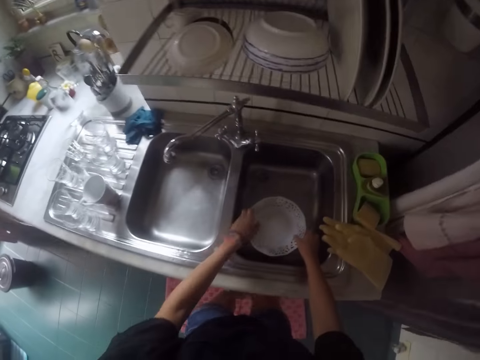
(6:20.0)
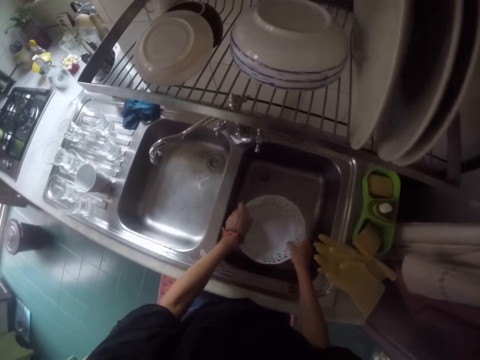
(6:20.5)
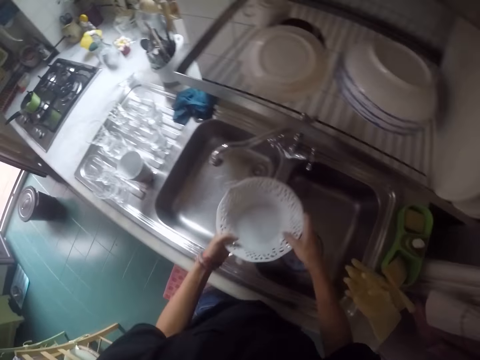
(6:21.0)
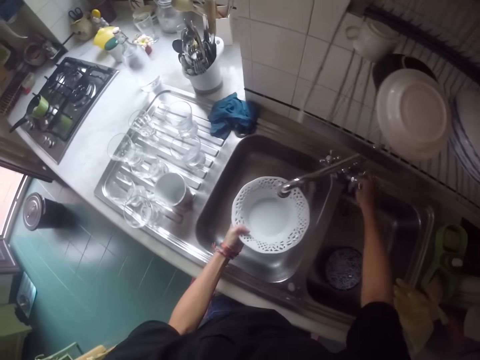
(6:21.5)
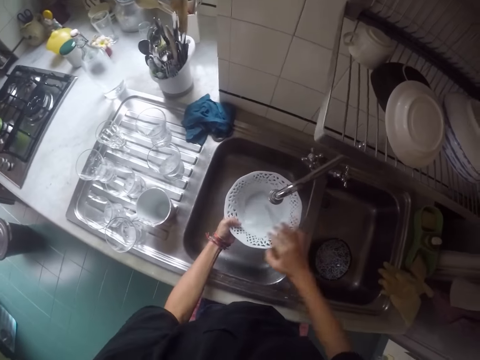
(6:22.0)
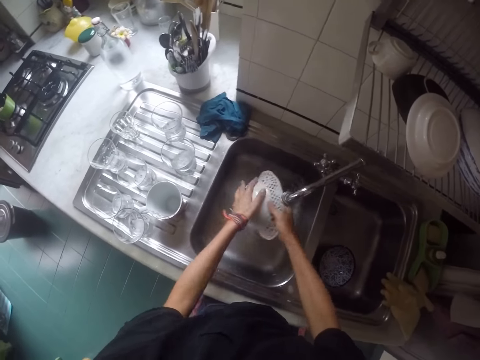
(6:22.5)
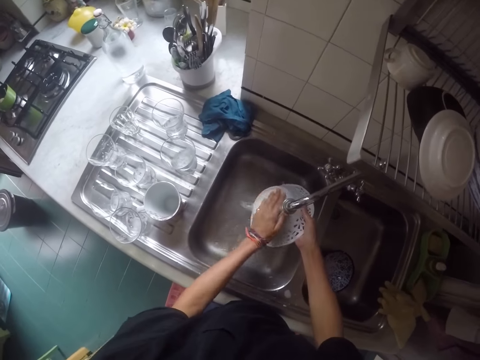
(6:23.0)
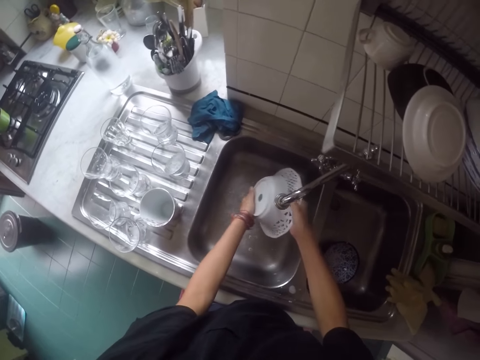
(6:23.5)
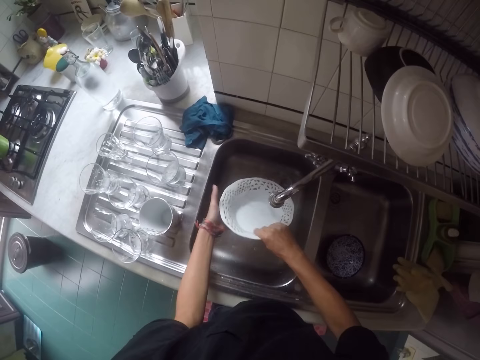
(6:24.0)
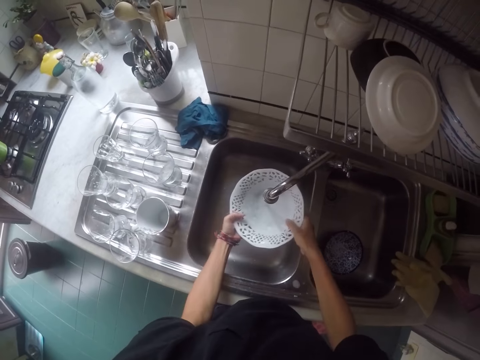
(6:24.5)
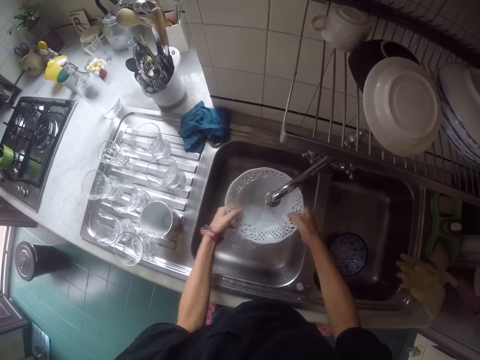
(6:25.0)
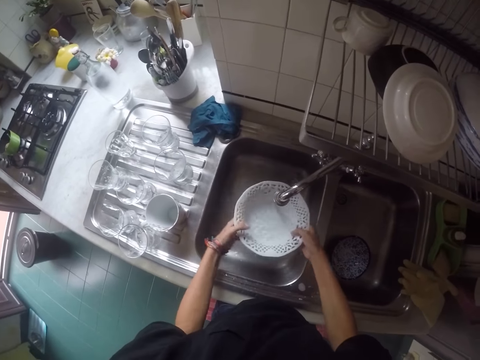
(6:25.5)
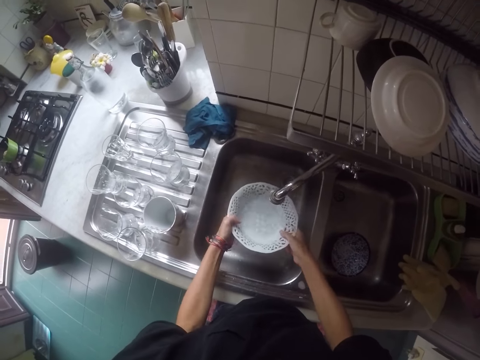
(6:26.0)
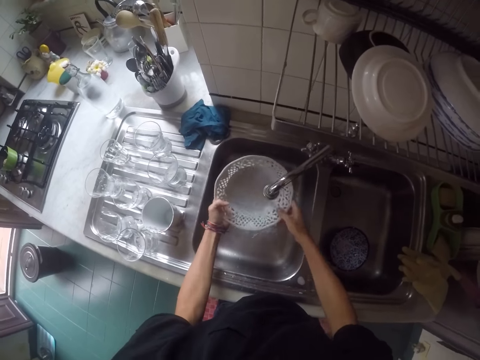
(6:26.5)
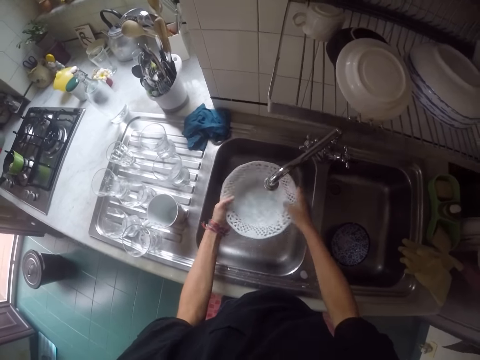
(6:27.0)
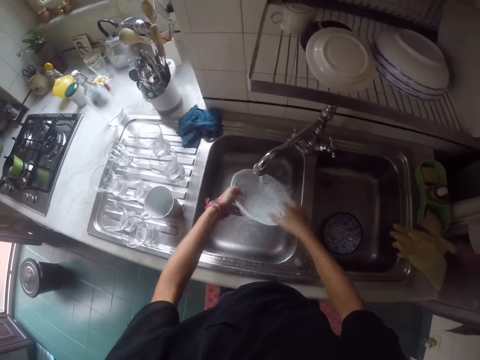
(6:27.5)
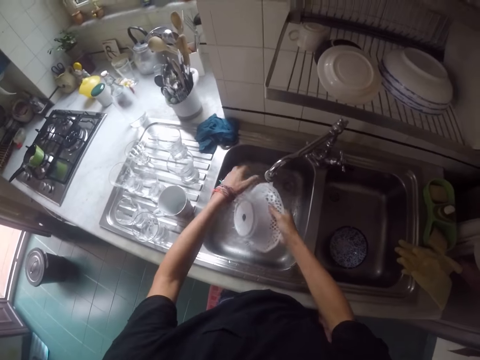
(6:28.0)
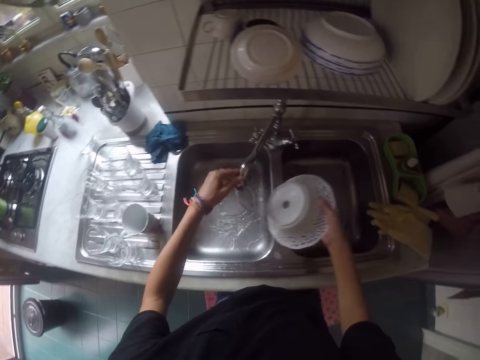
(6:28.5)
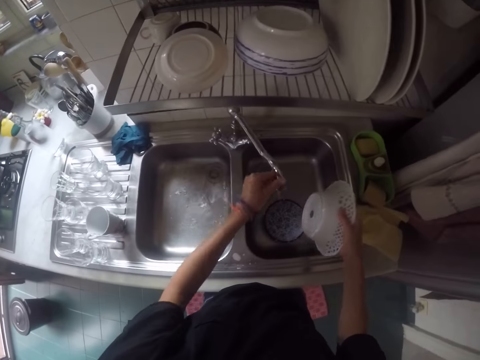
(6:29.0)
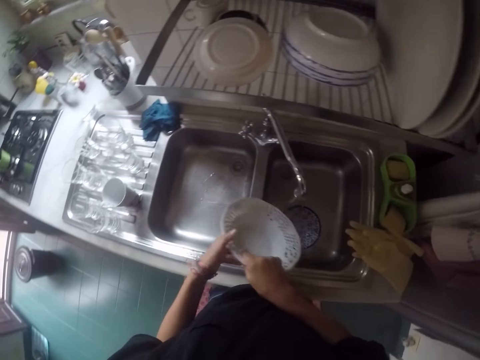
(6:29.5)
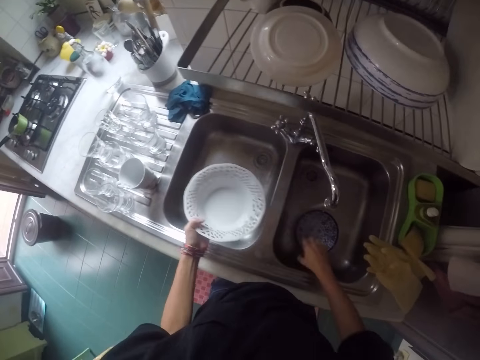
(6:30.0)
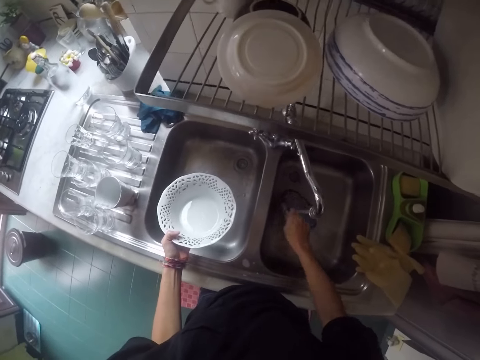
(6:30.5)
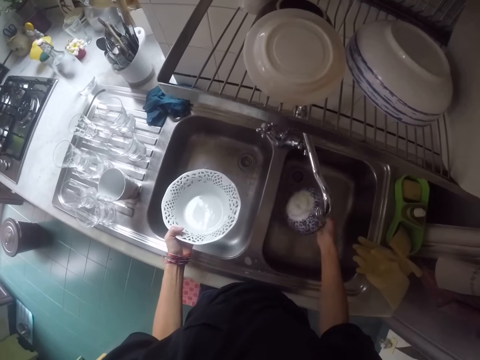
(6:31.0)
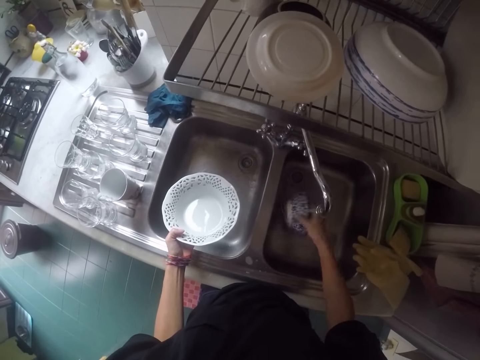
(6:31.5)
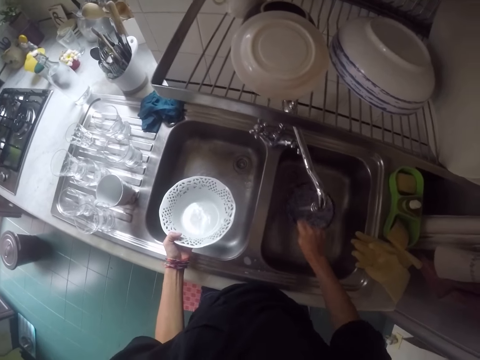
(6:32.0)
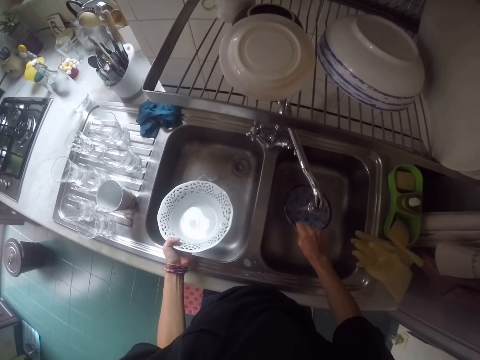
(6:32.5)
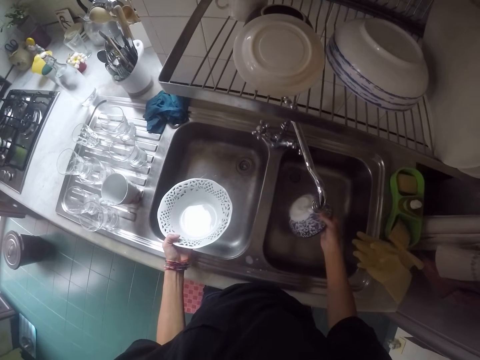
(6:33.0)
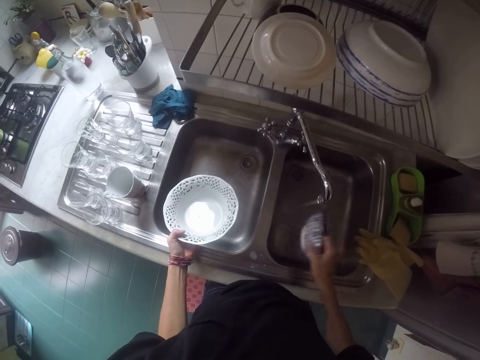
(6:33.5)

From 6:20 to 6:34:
The camera wearer picks the bowl from the sink. They open the tap. They clean the bowl. They turn the tap. They pick the bowl from the sink. They rinse the bowl.

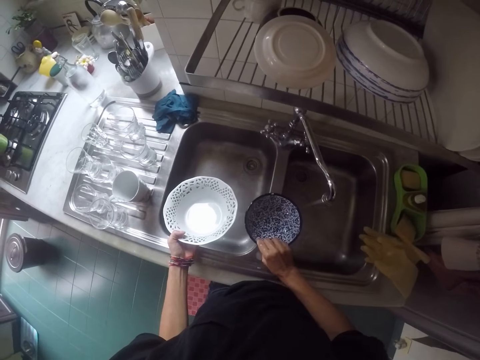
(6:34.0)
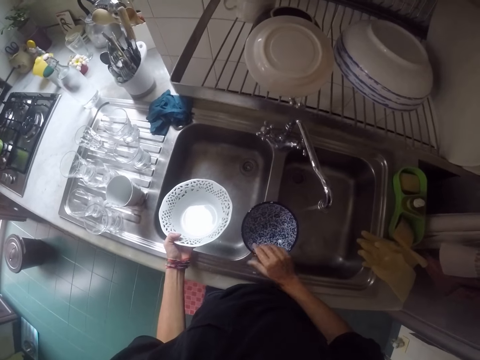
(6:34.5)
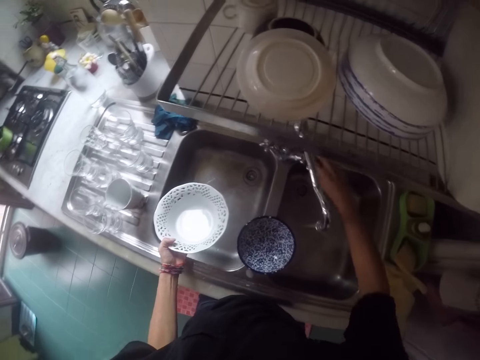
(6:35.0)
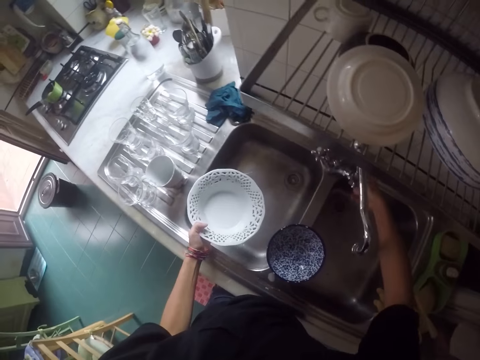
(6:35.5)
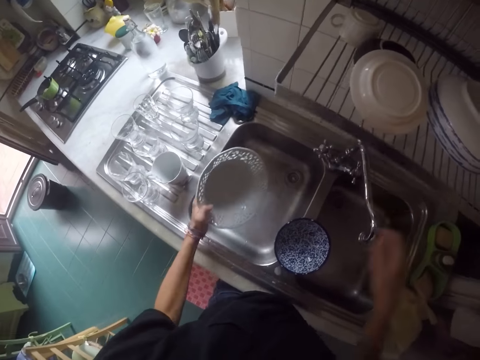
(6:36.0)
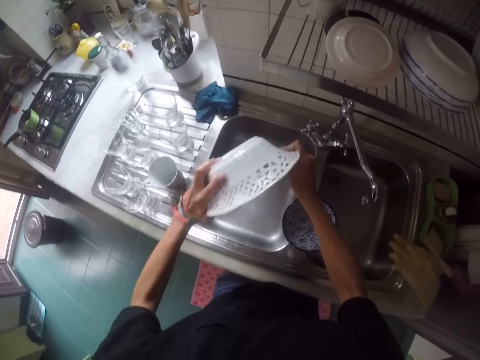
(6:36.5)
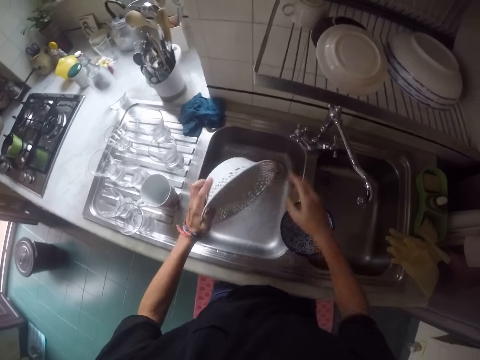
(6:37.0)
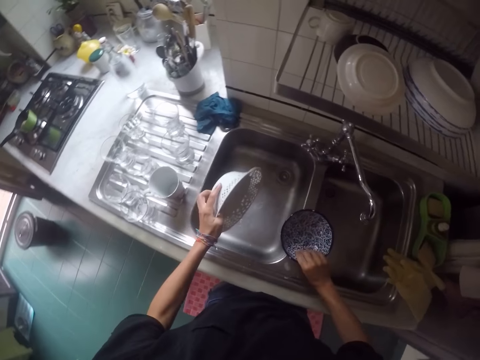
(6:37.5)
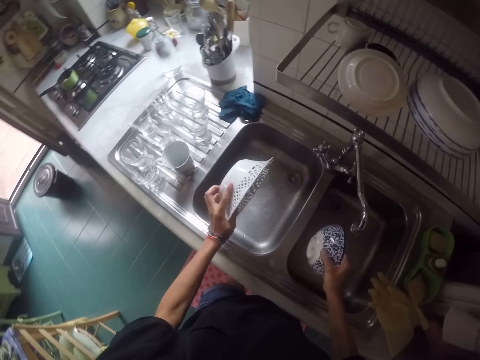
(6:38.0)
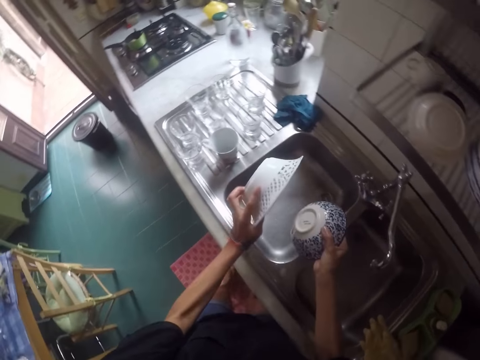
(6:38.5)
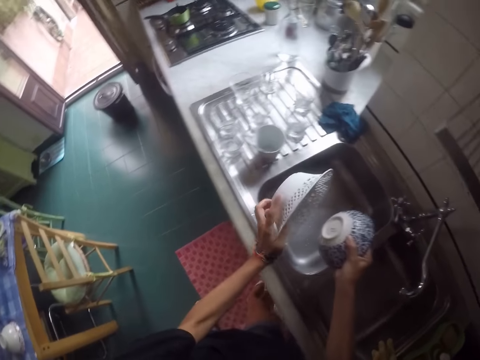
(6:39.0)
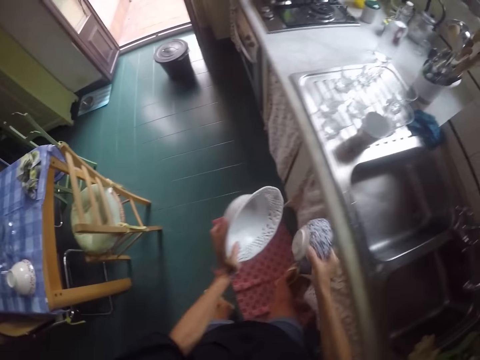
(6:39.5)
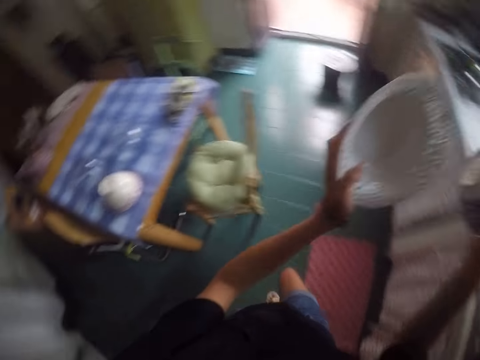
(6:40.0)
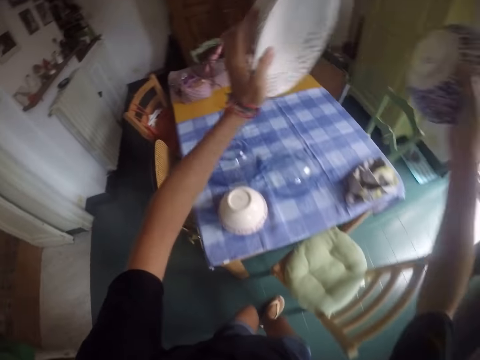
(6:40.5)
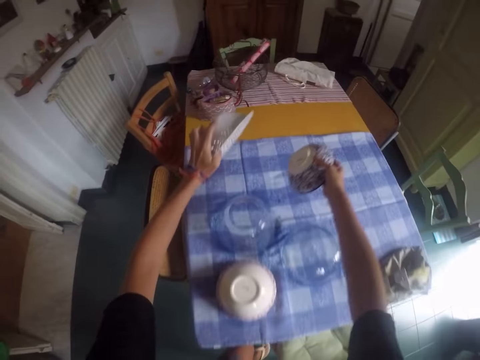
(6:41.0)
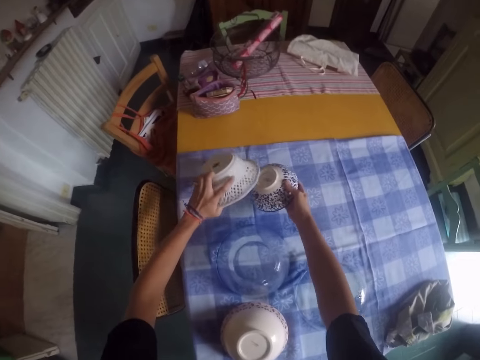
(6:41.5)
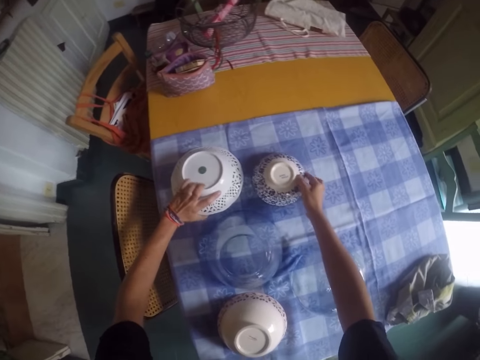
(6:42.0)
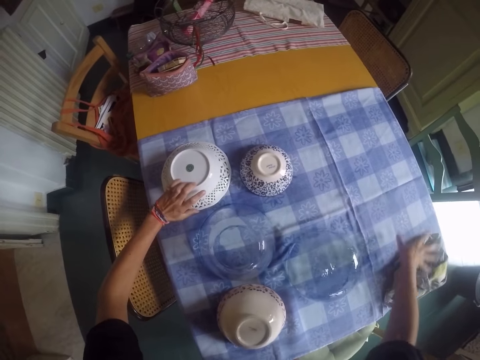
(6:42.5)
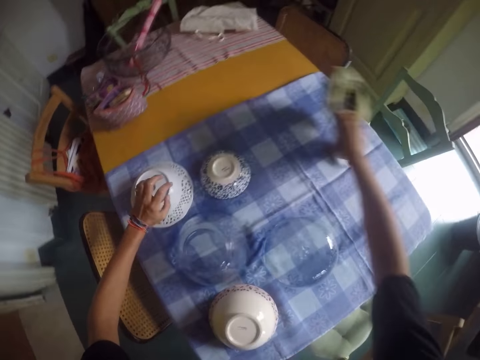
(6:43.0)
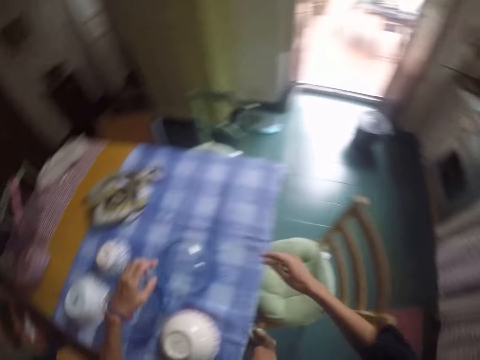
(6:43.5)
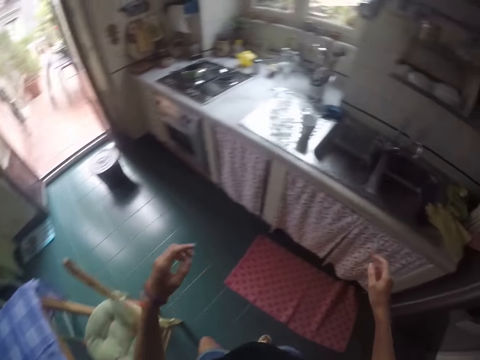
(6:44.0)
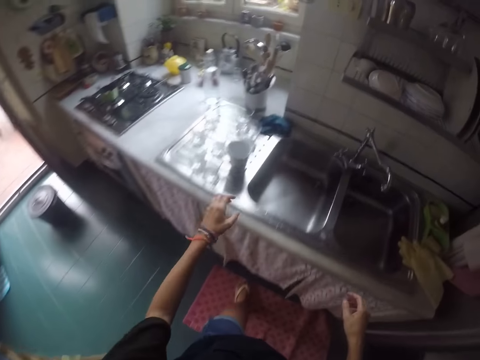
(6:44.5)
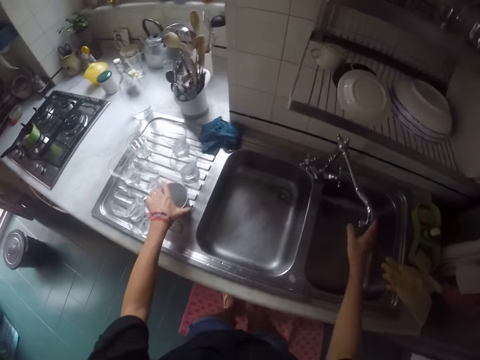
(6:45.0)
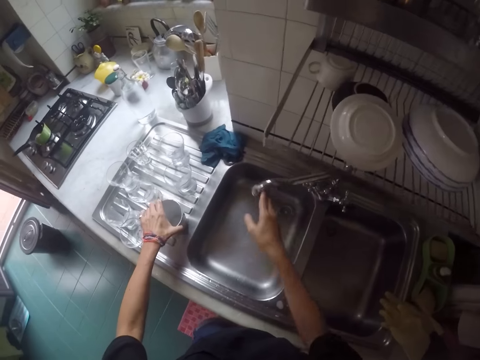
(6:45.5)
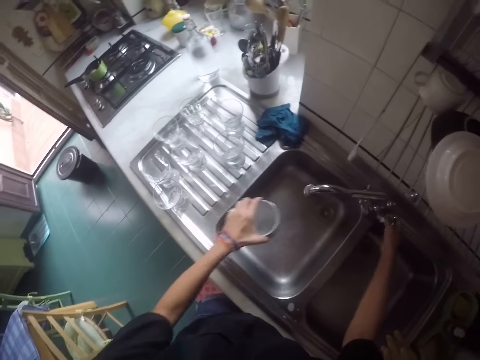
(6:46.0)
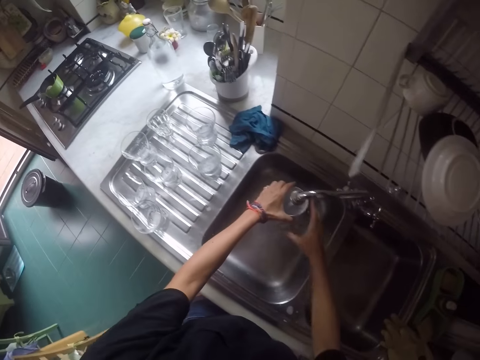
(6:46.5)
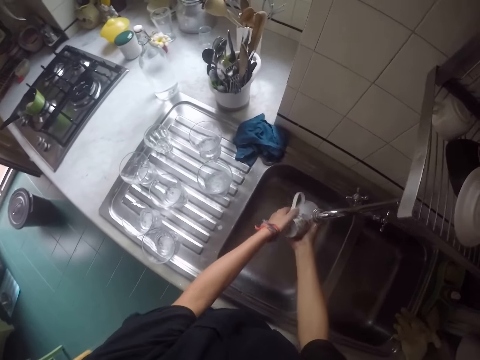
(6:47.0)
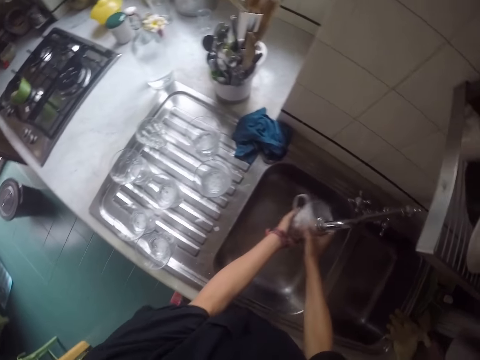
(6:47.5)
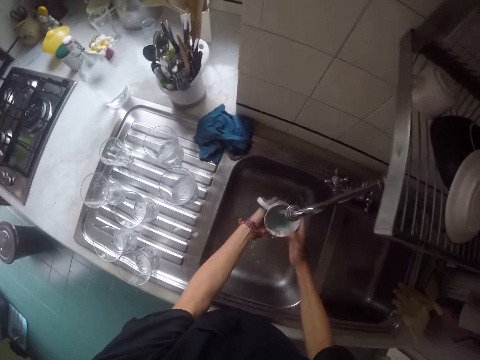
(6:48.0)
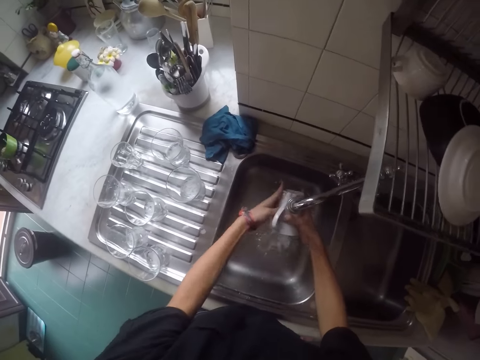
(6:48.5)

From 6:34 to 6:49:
The camera wearer places the bowl on the sink. They move their hand. They close the tap. They move their hand. They drain the water on the plate. They pick the bowl from the sink. They shake the plate. They shake the bowl. They walk around the house. They place the bowl on the table. They place the plate on the table. They move their hand. They pick a towel from the table. They throw the towel on the table. They put the towel on the table. They walk around the house. They turn the tap. They pick the cup. They open the tap. They rinse the cup.
